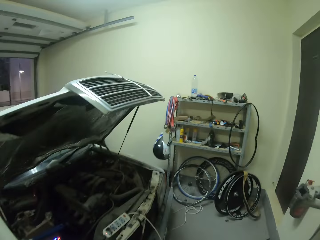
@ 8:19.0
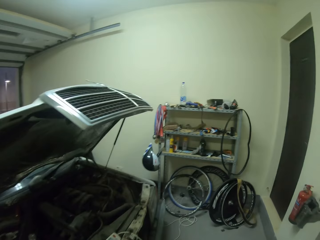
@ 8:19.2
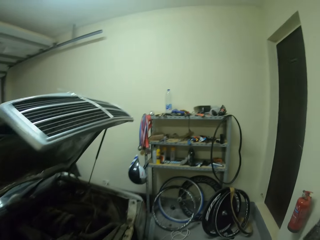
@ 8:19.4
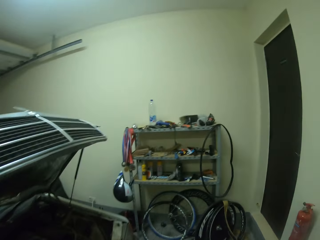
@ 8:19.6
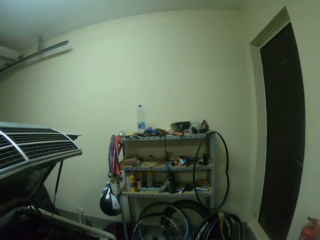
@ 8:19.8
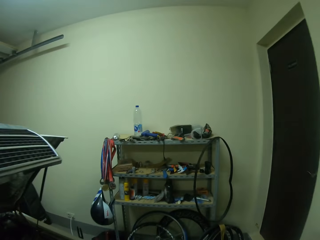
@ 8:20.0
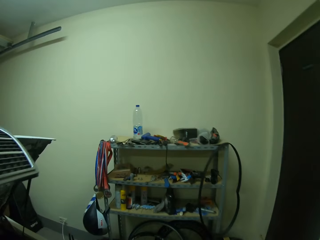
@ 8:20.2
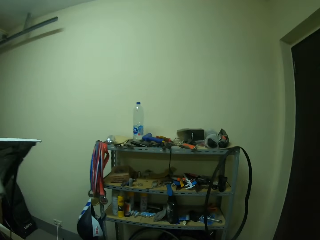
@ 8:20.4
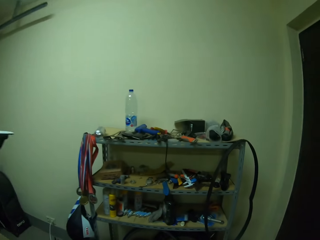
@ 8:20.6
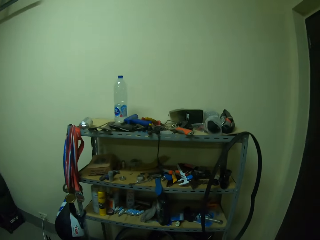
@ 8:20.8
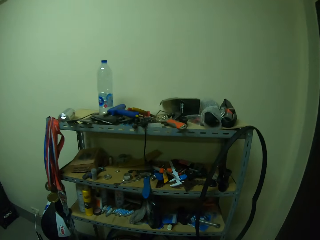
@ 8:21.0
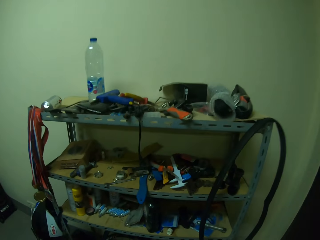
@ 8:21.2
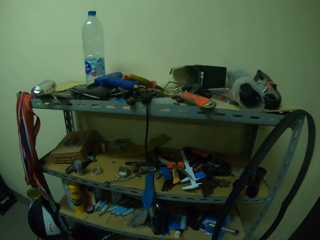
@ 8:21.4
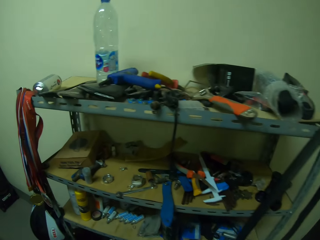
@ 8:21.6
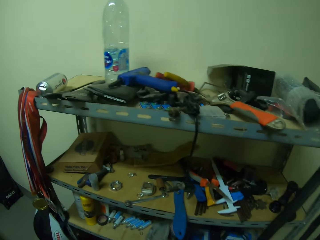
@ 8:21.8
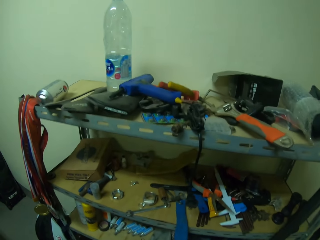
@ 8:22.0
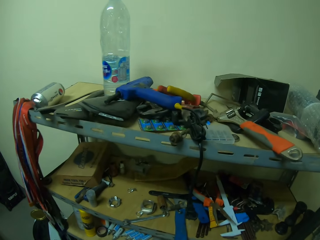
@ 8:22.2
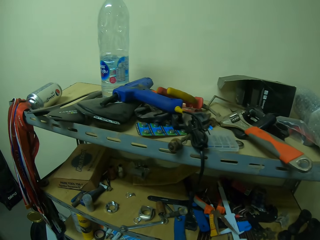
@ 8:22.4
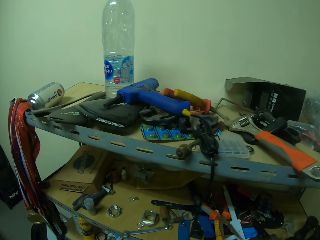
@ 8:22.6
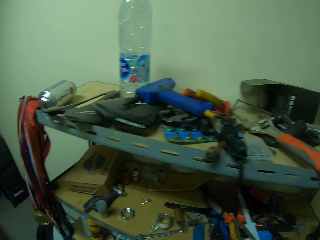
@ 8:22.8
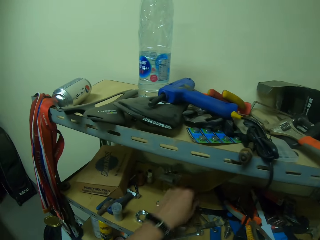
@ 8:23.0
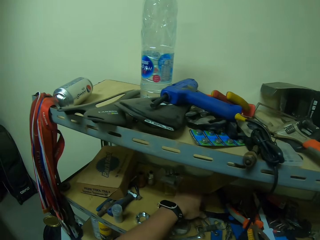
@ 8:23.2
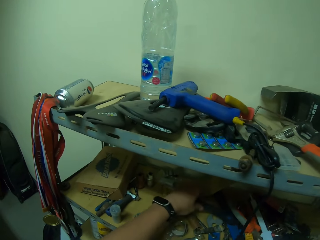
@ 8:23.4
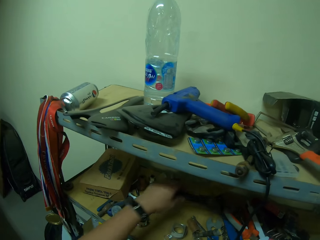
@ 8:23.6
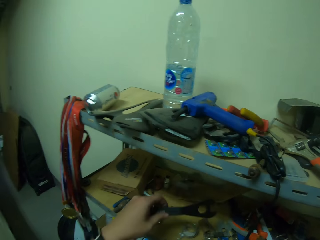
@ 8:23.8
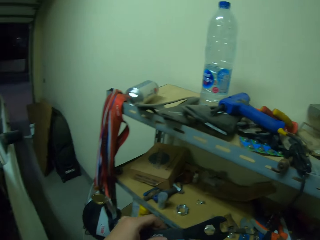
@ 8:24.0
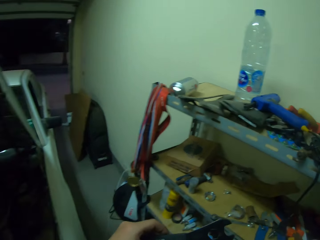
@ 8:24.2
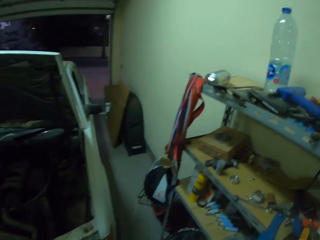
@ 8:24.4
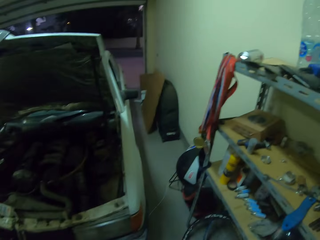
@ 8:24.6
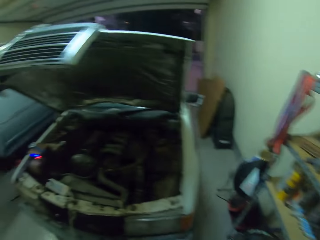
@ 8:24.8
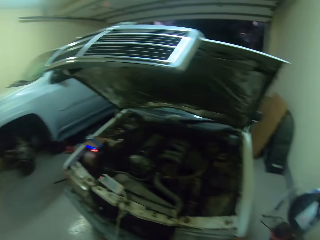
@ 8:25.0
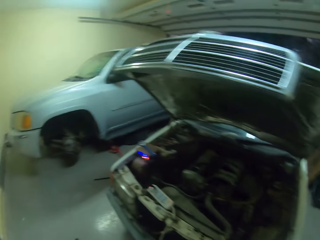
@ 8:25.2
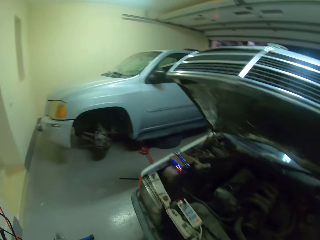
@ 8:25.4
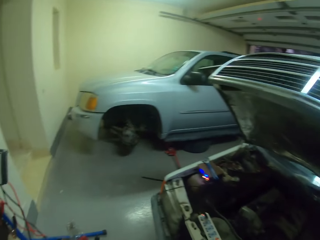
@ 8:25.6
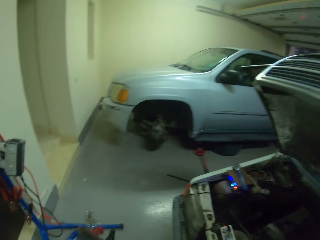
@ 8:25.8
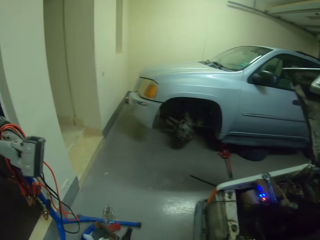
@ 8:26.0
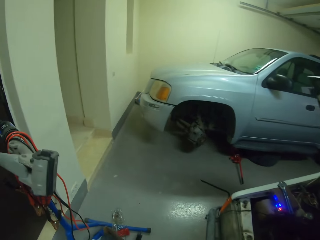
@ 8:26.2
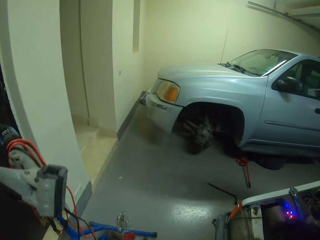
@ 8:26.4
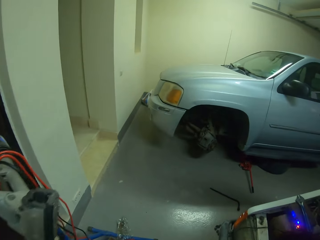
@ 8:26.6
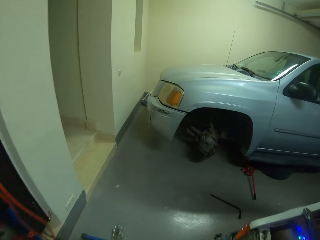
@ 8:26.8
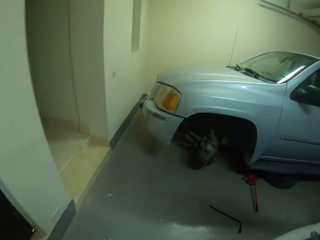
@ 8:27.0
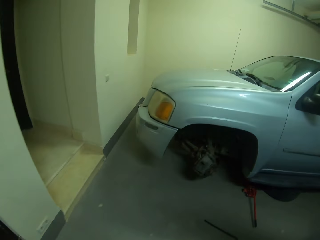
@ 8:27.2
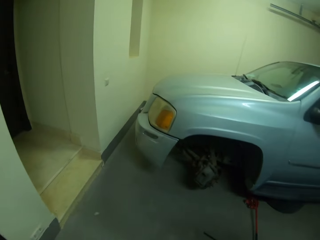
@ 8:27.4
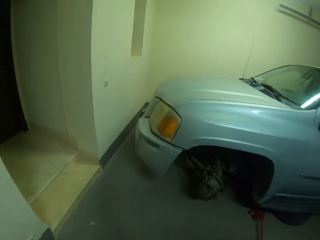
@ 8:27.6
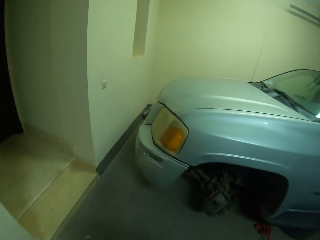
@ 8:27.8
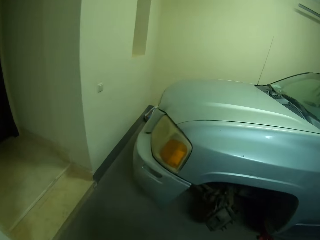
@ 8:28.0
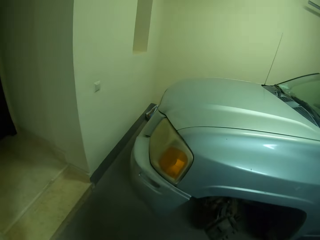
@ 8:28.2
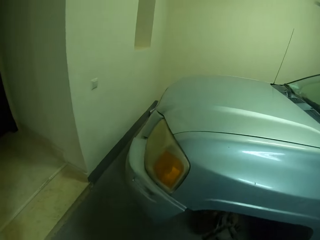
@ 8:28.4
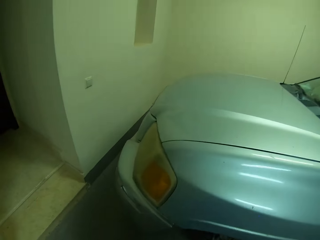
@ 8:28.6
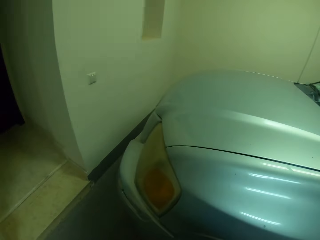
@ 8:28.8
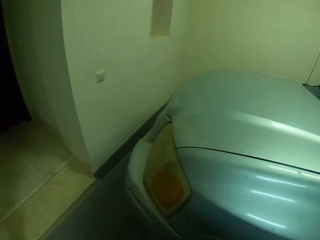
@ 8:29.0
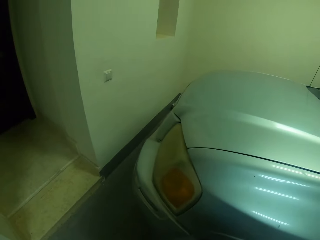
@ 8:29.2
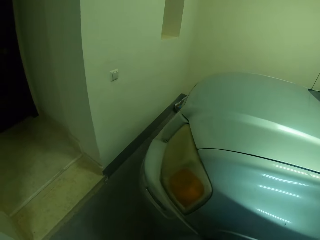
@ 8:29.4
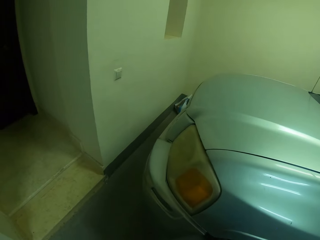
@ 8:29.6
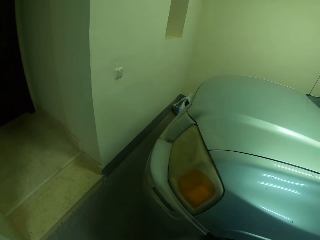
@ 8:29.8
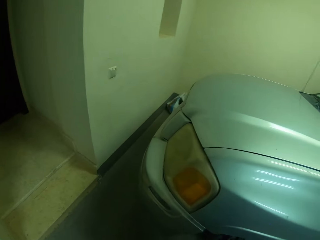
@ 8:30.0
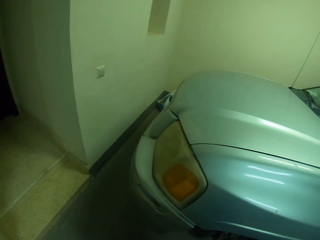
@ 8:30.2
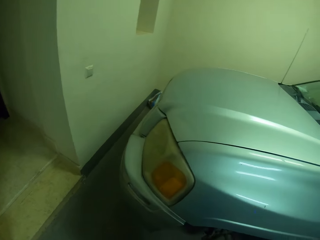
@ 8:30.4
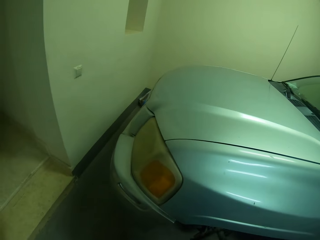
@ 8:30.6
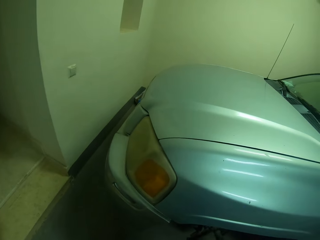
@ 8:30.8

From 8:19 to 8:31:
The camera wearer walks towards the cabinet. They pick up a spanner from the shelf. They walk towards the car.

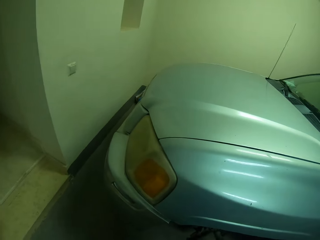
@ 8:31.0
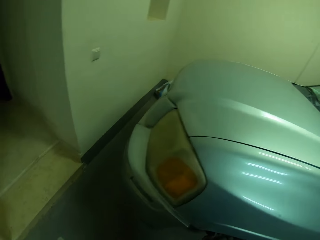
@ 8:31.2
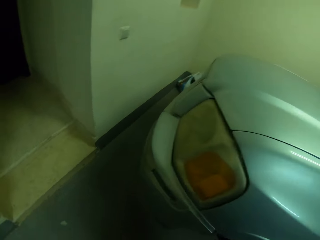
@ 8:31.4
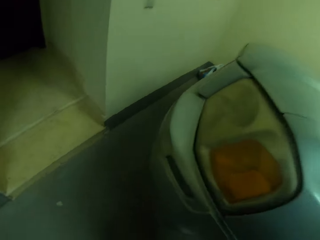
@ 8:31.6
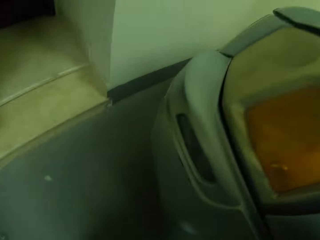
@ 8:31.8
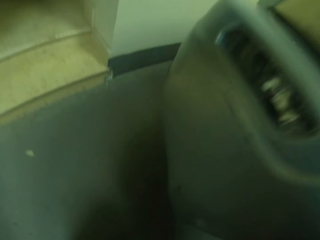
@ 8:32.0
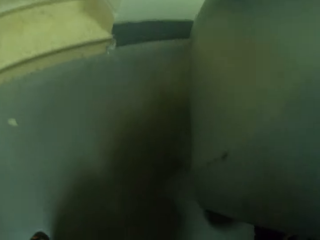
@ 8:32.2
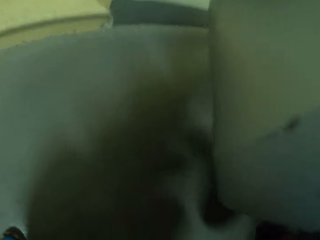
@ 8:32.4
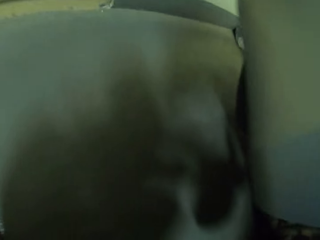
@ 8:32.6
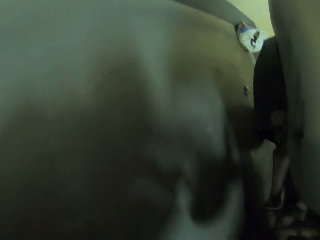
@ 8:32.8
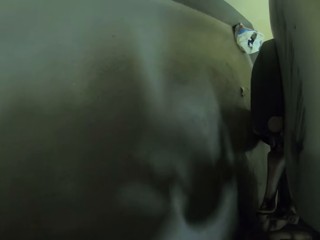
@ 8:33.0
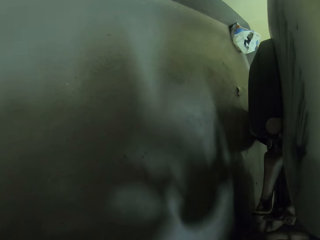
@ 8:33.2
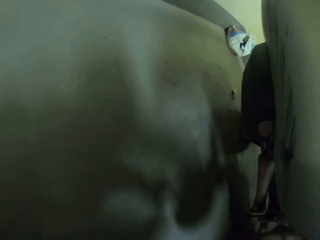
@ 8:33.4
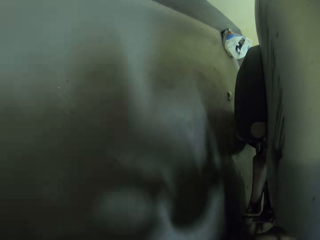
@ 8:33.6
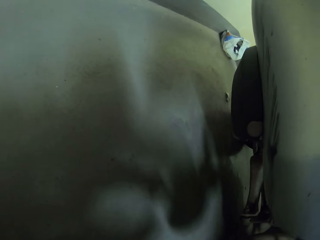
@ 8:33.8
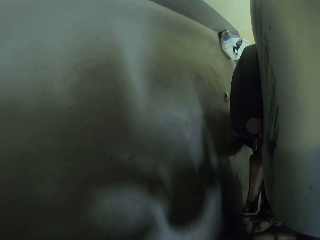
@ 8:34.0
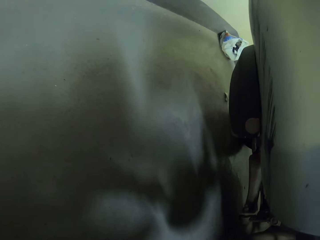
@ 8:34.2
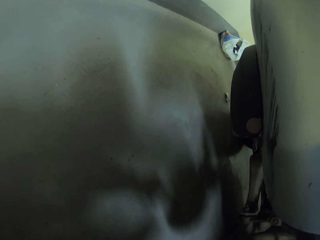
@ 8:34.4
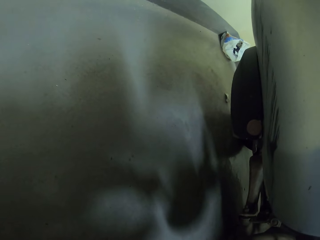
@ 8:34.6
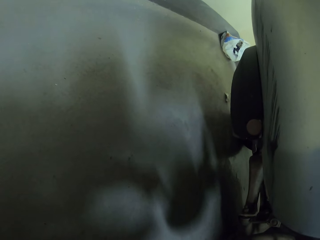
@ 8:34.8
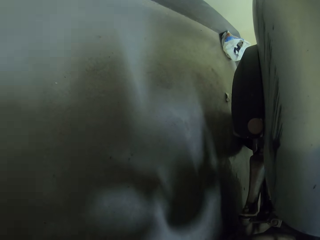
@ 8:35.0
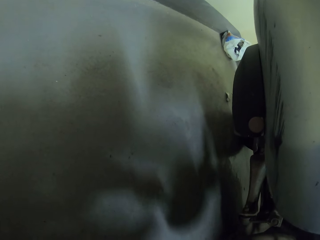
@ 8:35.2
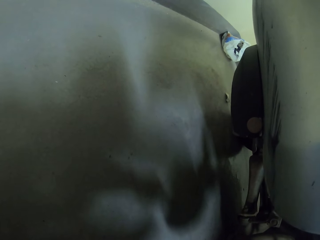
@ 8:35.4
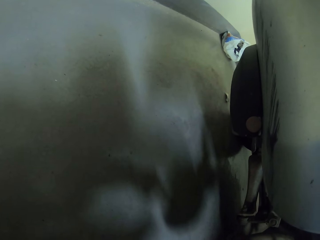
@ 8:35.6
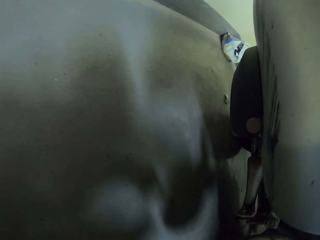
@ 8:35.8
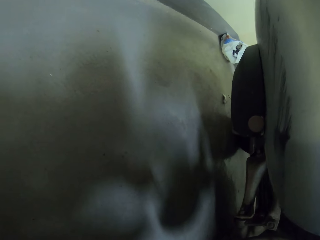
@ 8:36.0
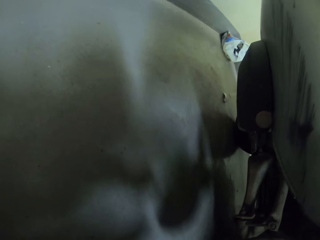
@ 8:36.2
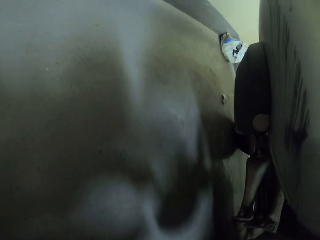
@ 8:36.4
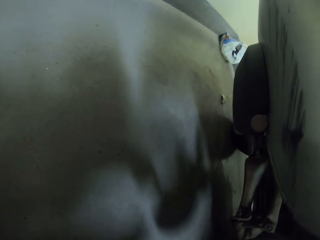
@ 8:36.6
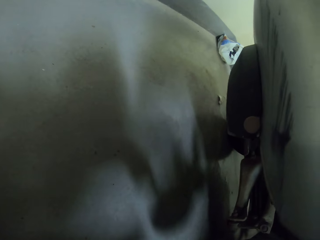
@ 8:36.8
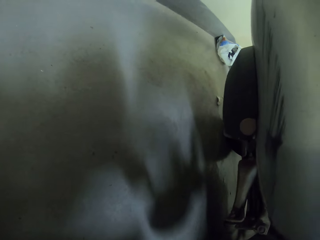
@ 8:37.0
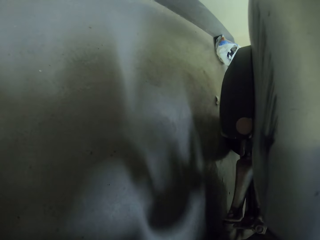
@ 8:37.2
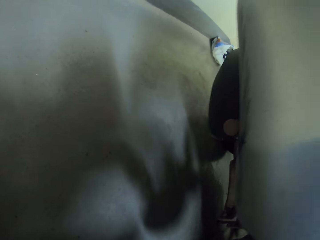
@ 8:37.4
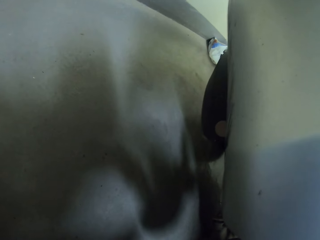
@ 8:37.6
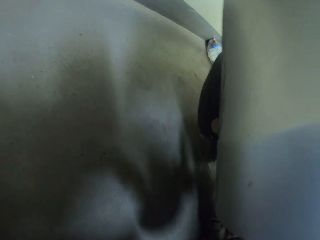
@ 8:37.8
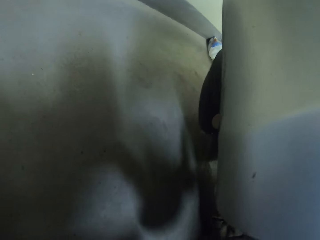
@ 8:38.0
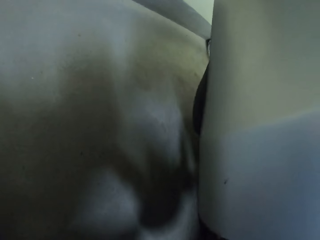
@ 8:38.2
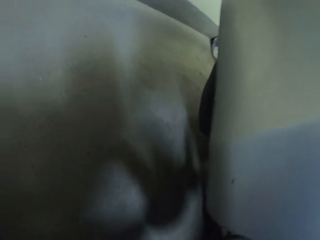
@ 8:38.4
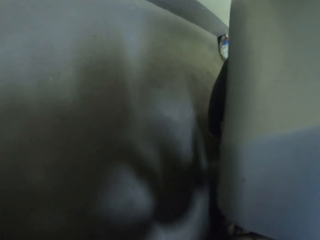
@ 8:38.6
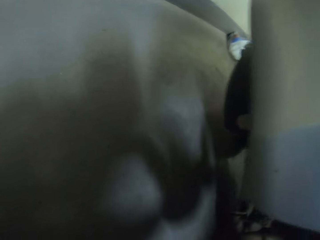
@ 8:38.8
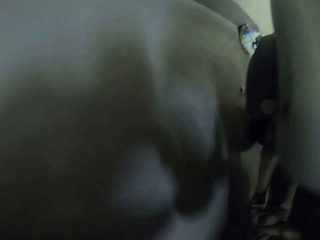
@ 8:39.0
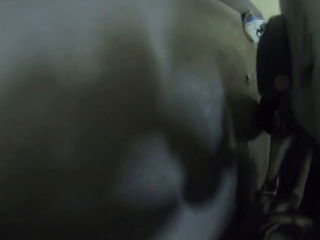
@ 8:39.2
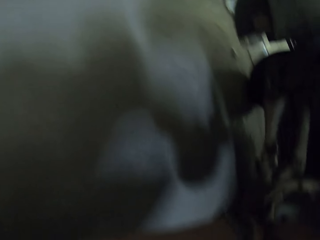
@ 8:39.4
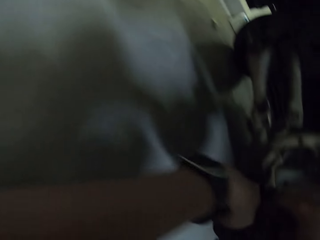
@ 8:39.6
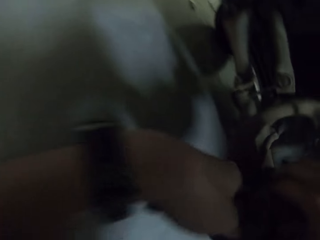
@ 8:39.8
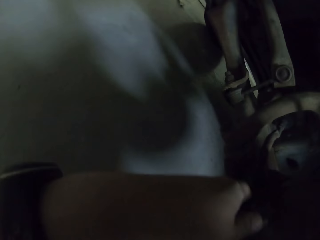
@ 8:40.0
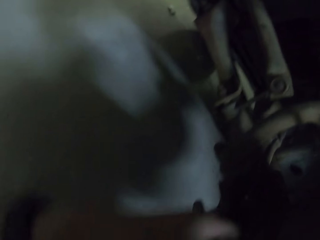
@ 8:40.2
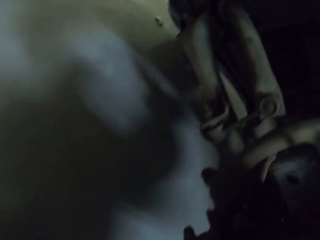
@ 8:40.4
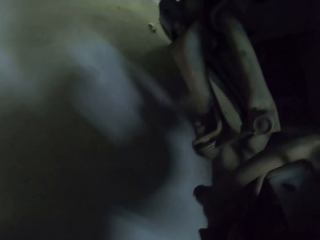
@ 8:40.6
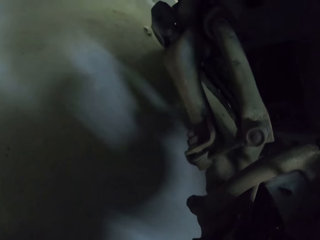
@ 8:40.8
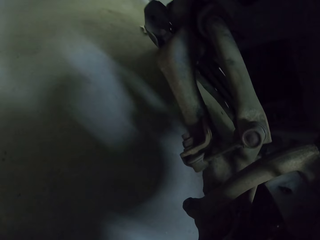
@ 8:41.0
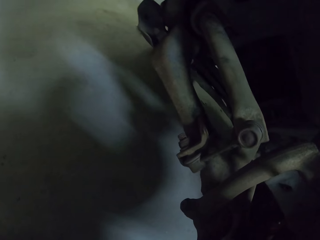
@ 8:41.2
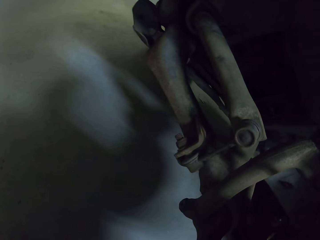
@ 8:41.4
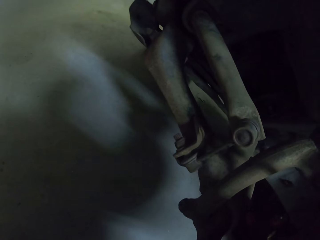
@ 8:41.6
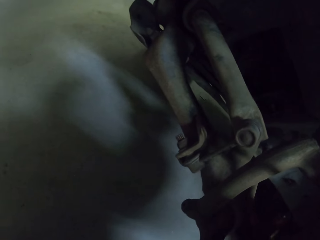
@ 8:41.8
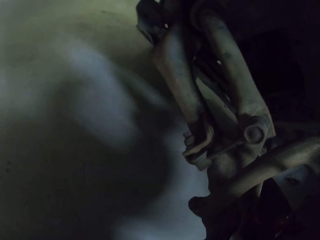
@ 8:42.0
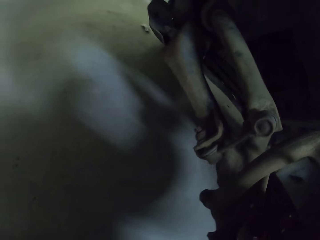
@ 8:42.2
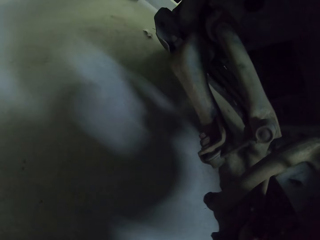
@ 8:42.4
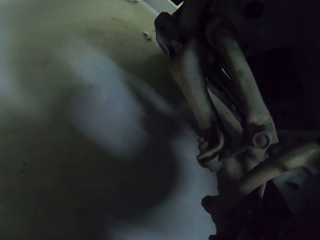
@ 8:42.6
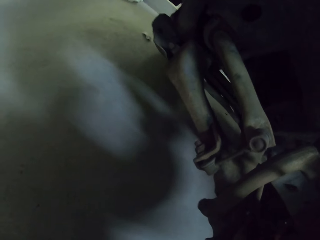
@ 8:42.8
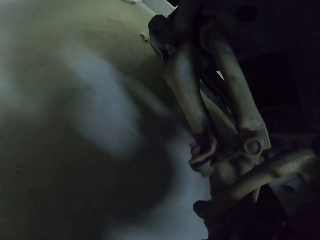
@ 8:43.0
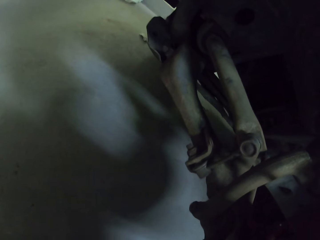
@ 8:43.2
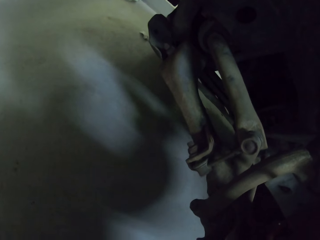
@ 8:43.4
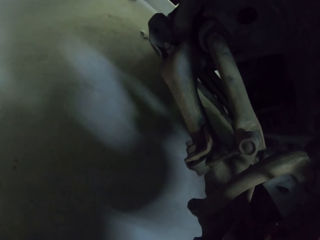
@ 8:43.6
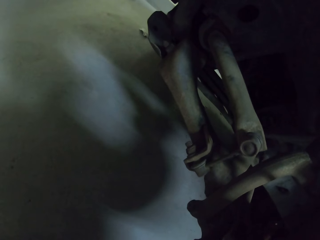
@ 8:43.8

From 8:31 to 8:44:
The camera wearer opens the wheel rack nuts using a spanner.
